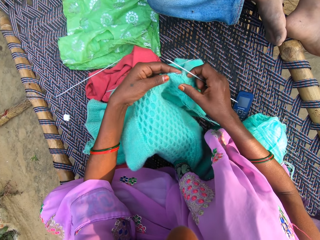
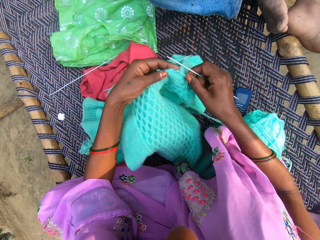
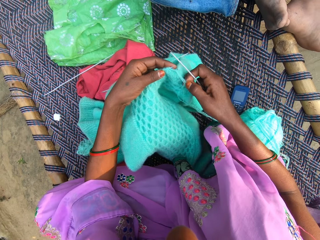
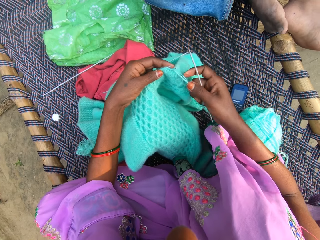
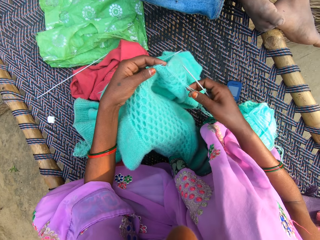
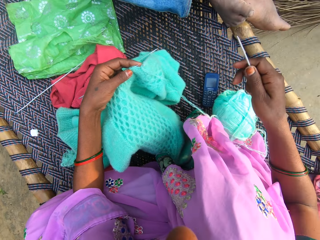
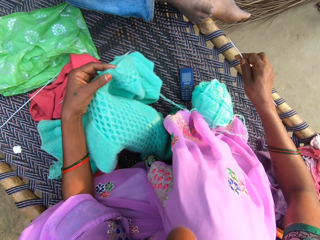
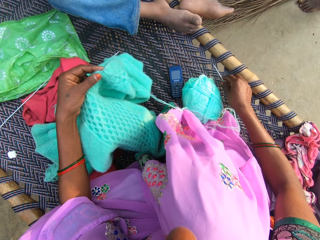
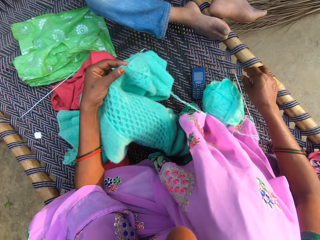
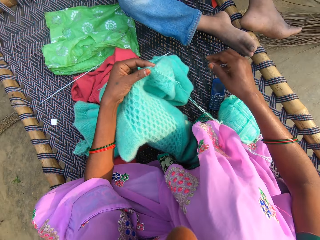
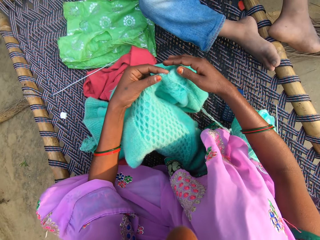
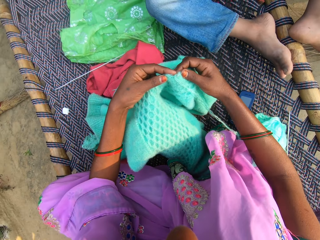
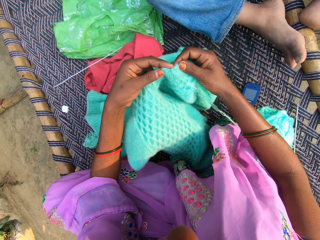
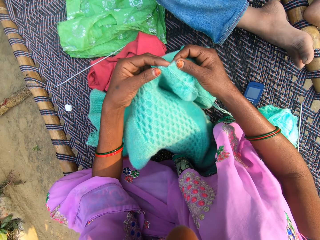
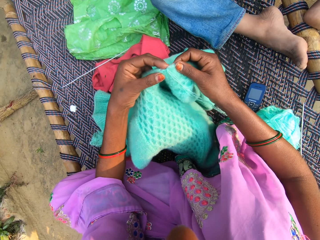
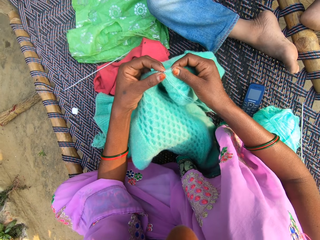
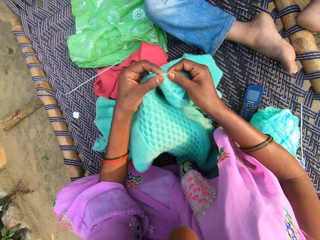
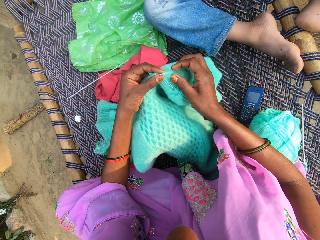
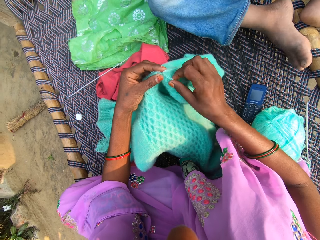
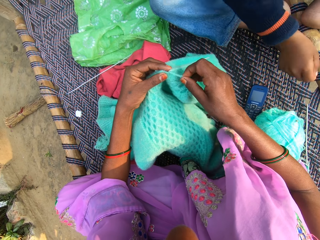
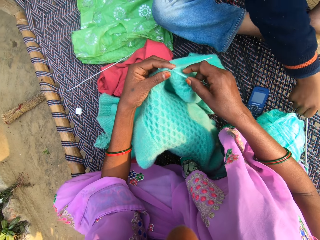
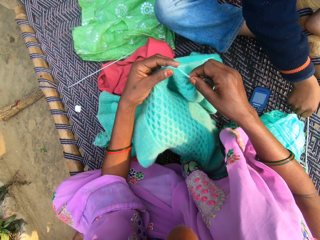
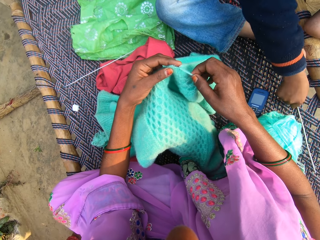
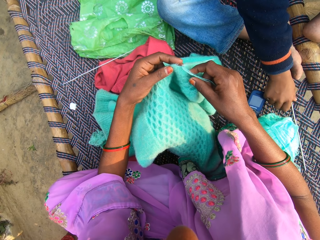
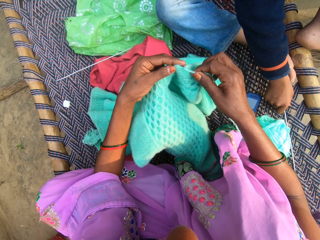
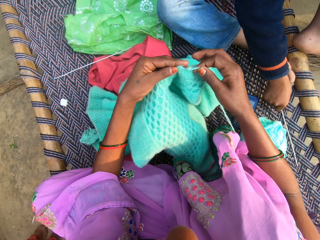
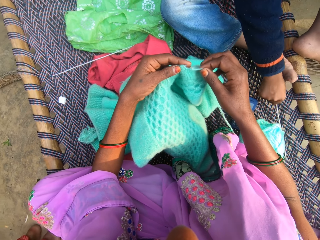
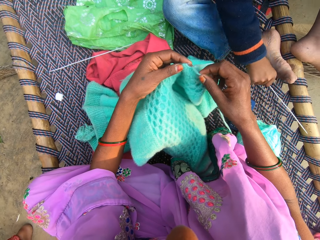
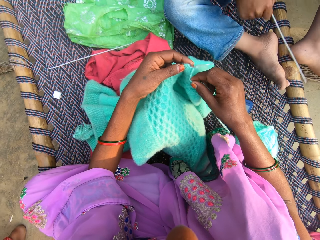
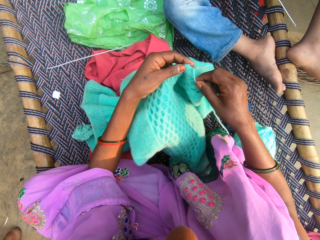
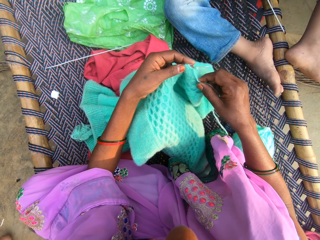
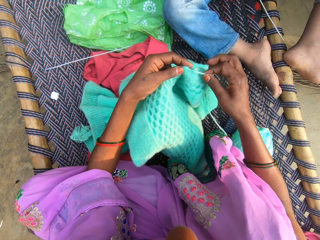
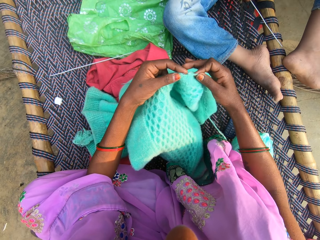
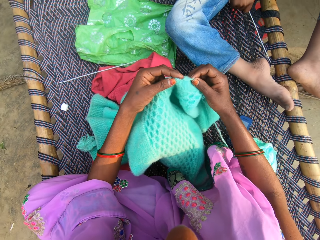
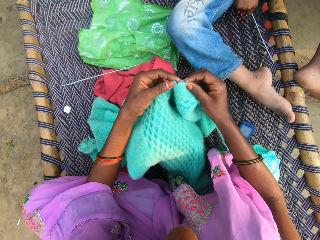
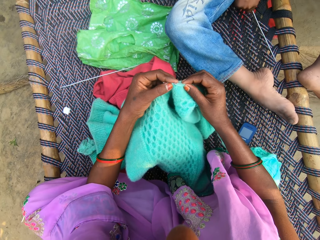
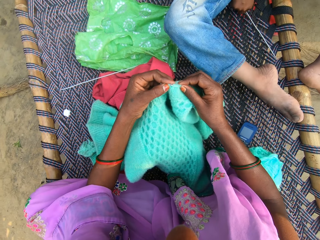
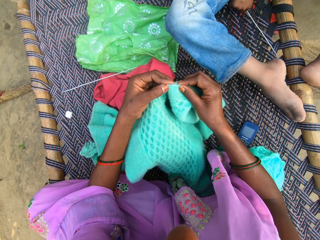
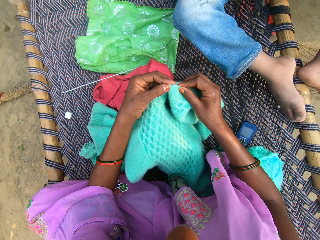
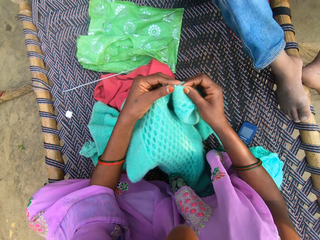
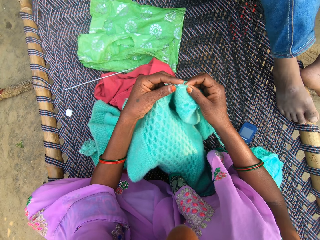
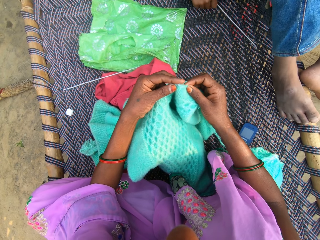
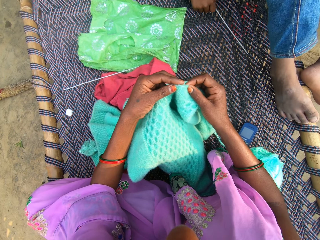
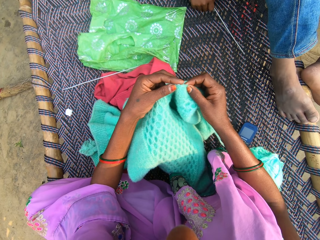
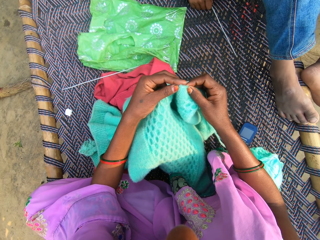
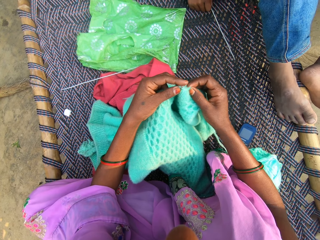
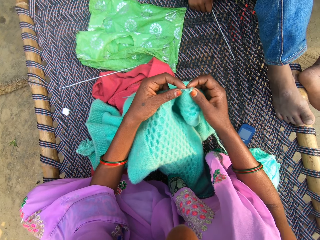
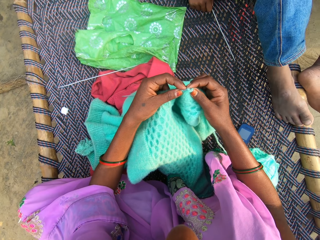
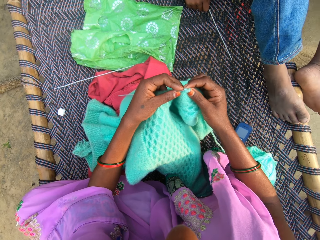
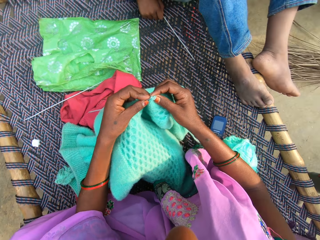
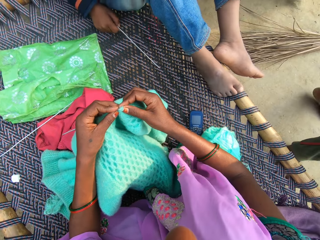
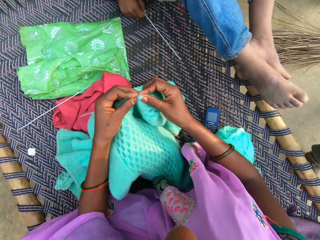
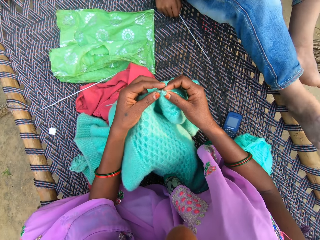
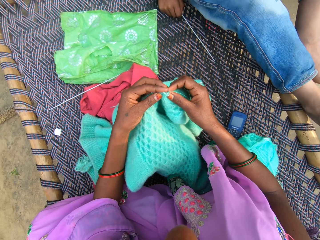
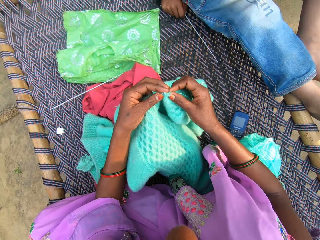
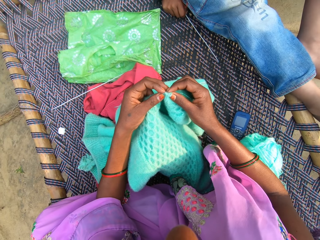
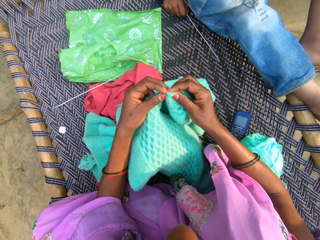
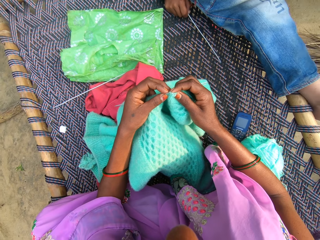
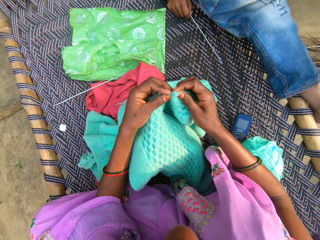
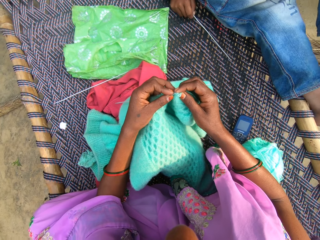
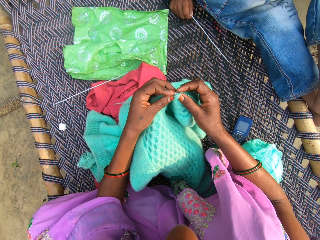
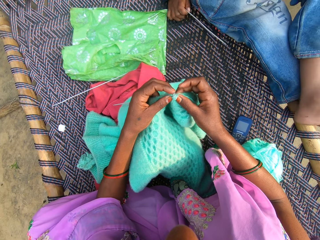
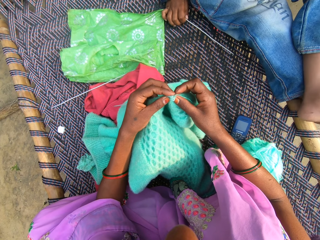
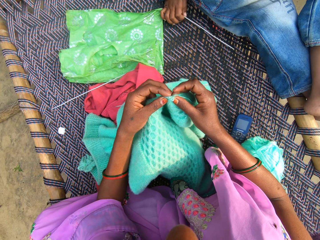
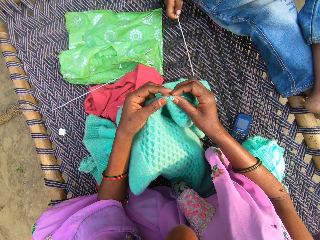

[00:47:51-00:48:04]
The camera wearer holds the double-pointed needle. They put the double-pointed needle on the weaved bed. They knit the fabric with the needle and yarn. They hold a knitting thread. A man picks up the needle on the weaved bed. The camera wearer knits the fabric.

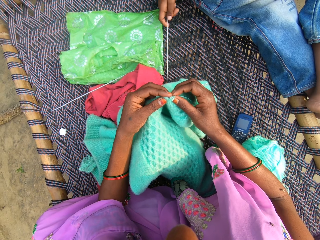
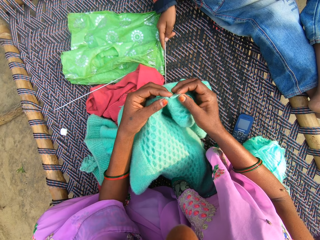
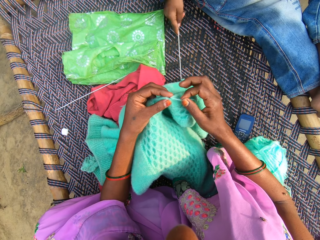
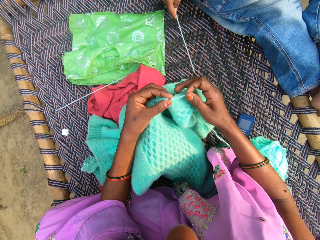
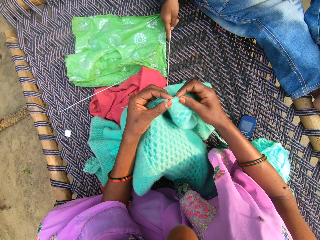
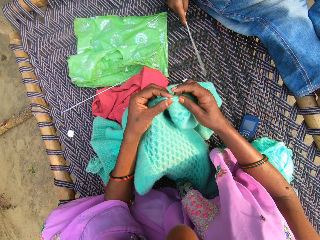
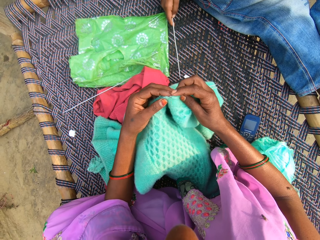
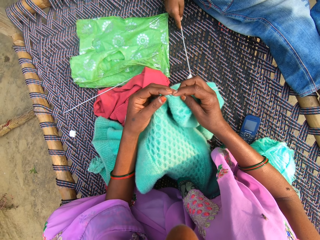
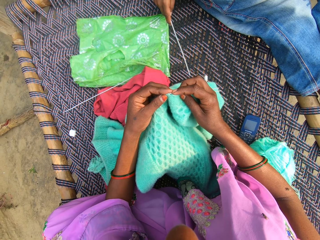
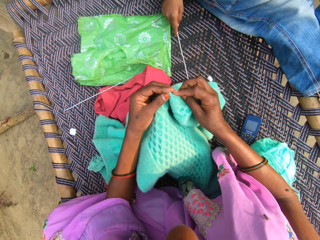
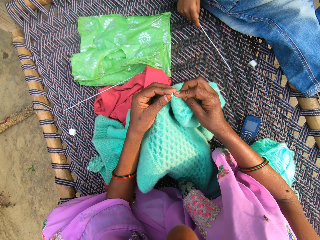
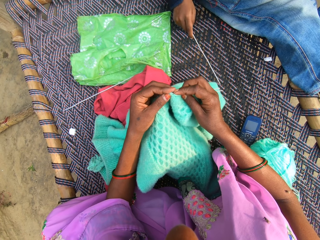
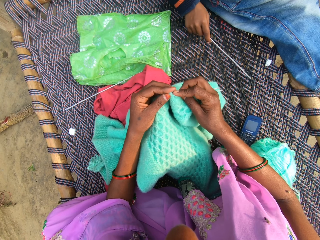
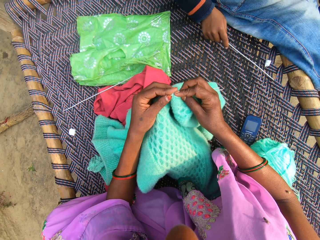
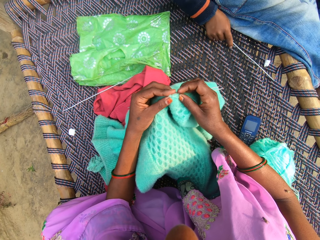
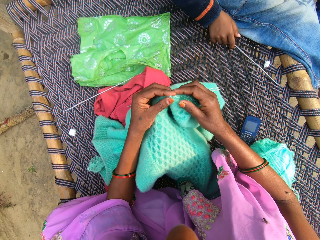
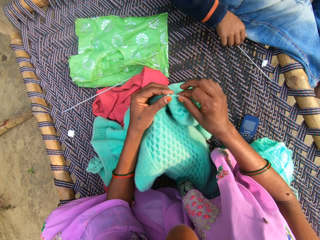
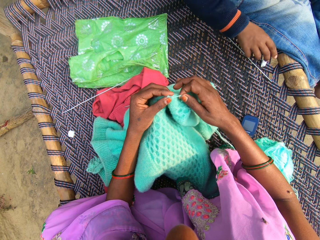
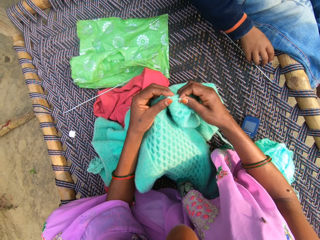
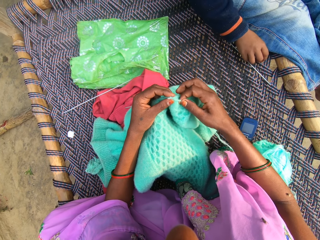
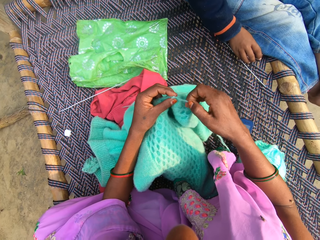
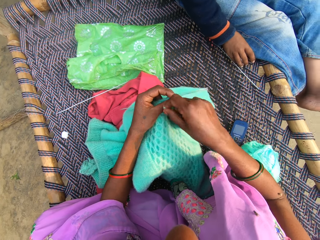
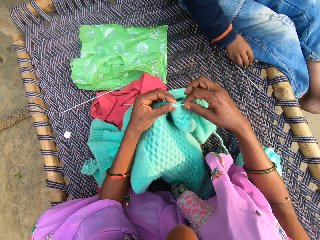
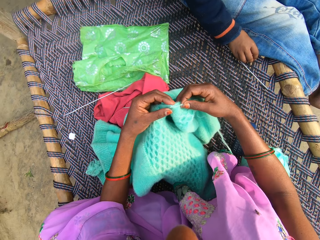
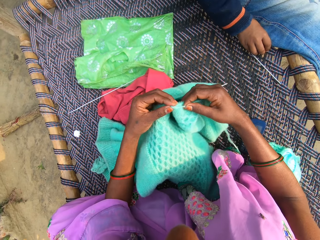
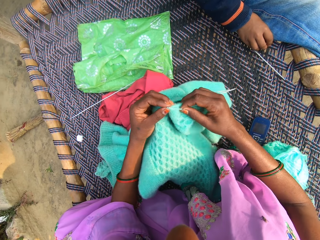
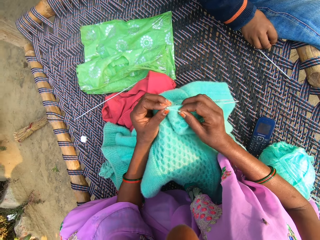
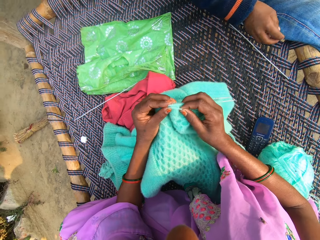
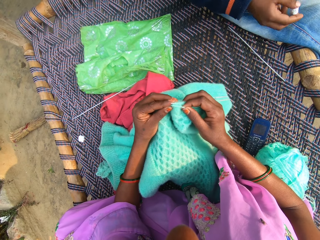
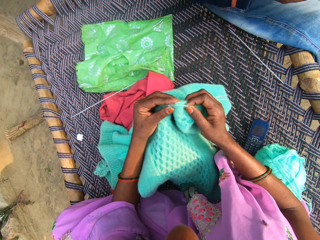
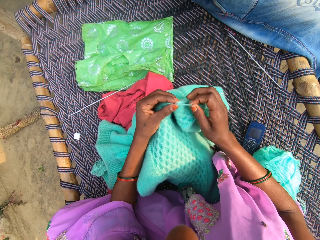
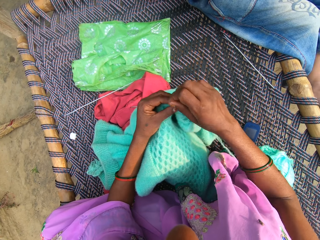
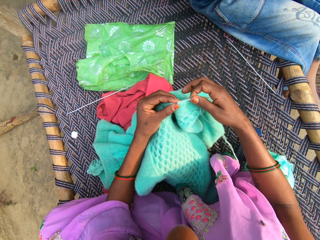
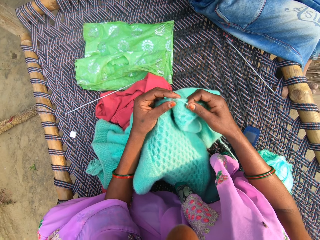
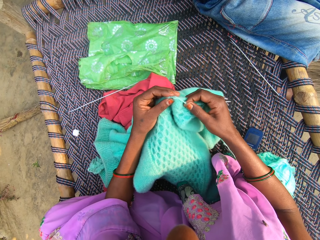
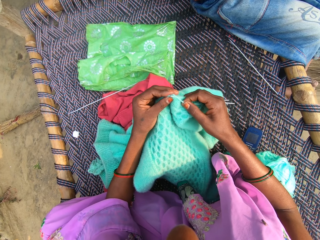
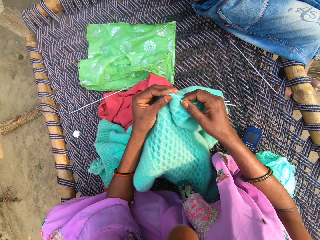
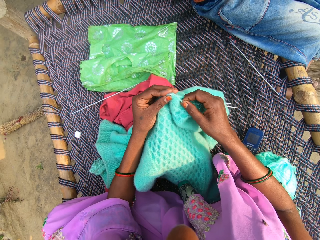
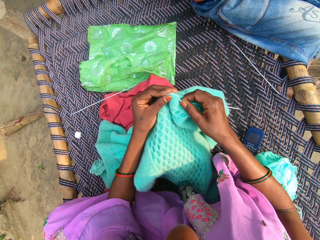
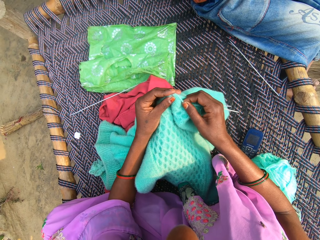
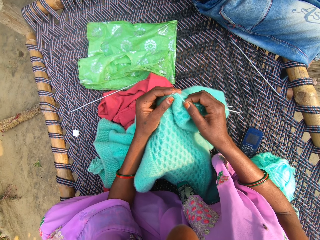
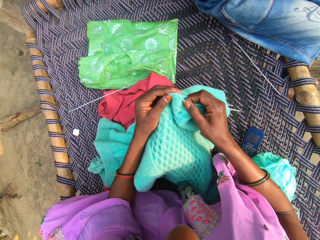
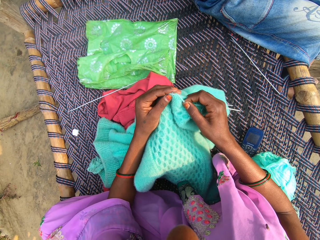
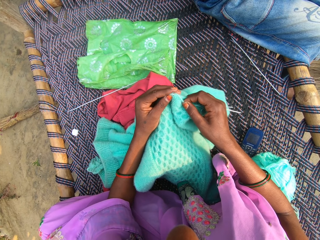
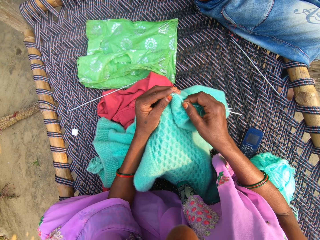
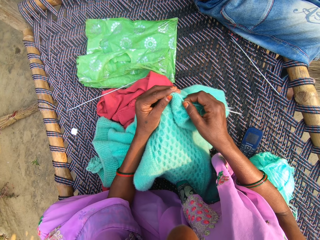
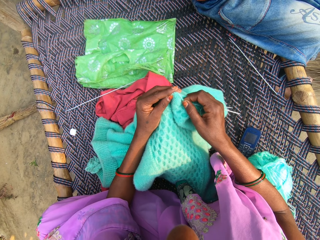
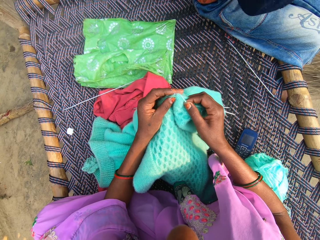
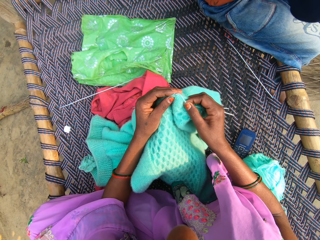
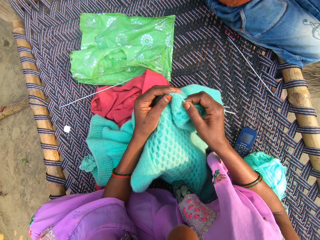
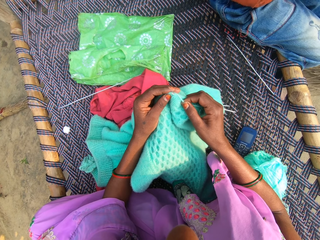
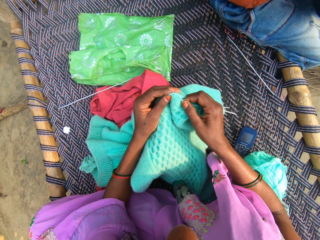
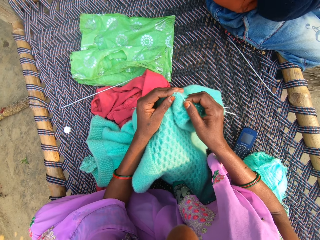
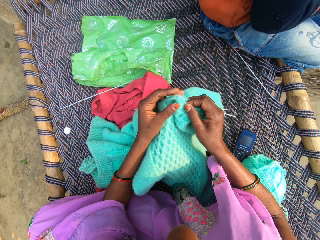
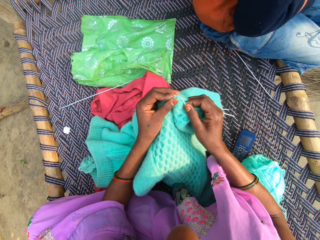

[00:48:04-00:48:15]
A man holds a needle. The camera wearer hooks the knitting thread with a double-pointed needle. They roll the knitting on the double-pointed needle. They knit the fabric. They roll the knitting on the double-pointed needle. They hook the knitting thread with the double-pointed needle.
